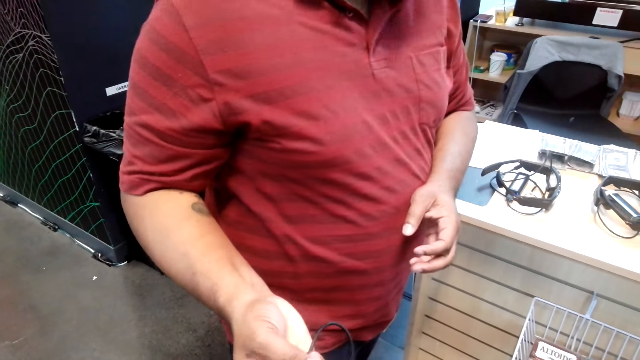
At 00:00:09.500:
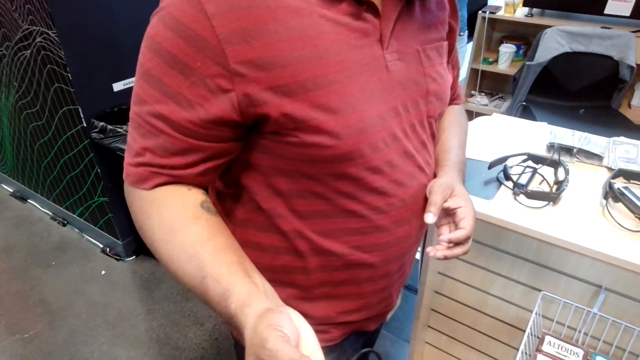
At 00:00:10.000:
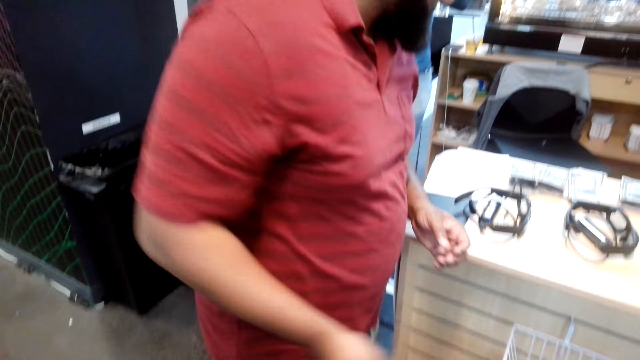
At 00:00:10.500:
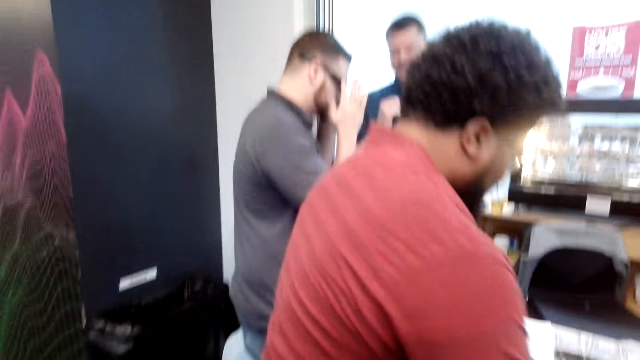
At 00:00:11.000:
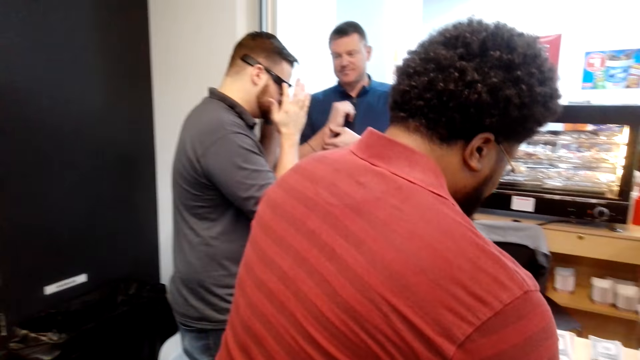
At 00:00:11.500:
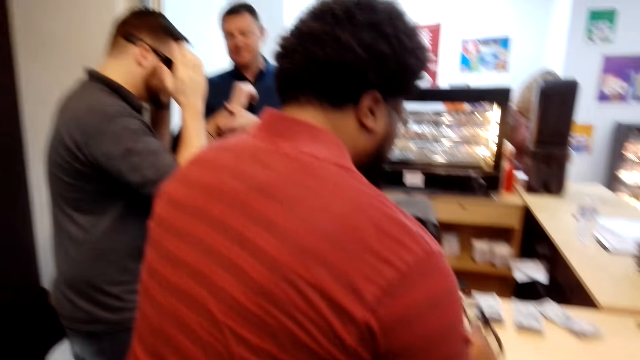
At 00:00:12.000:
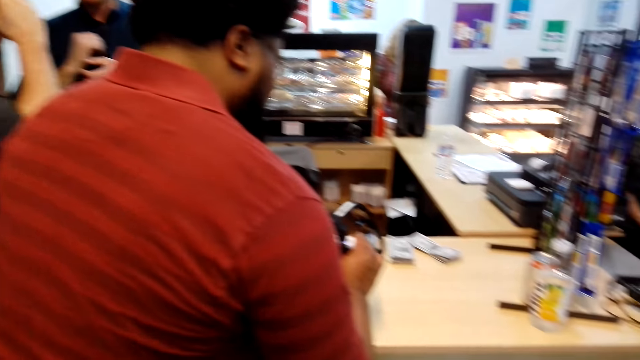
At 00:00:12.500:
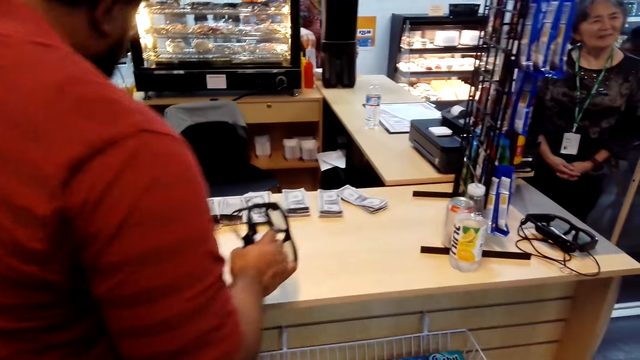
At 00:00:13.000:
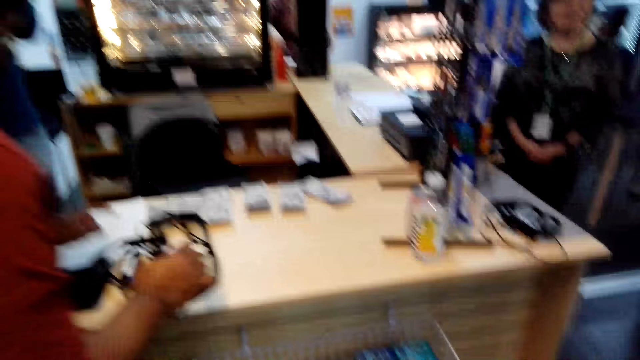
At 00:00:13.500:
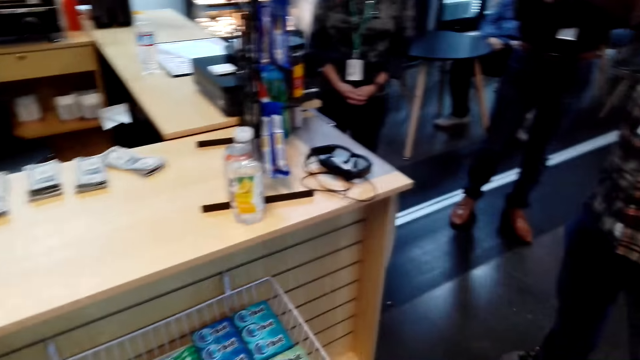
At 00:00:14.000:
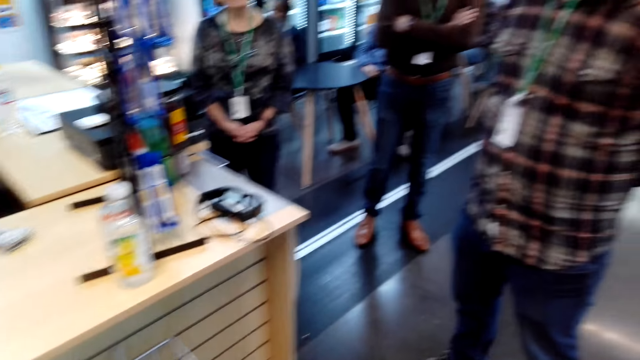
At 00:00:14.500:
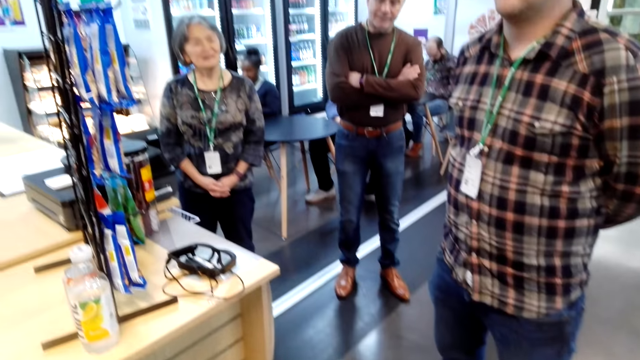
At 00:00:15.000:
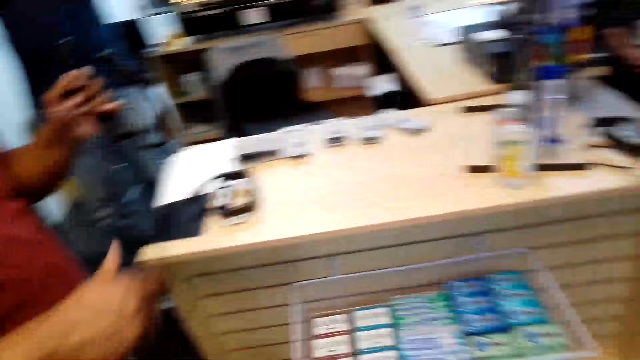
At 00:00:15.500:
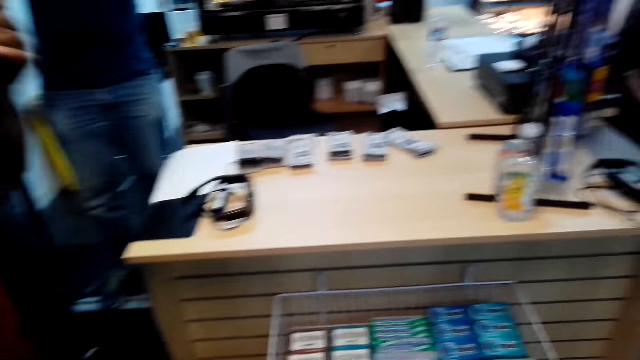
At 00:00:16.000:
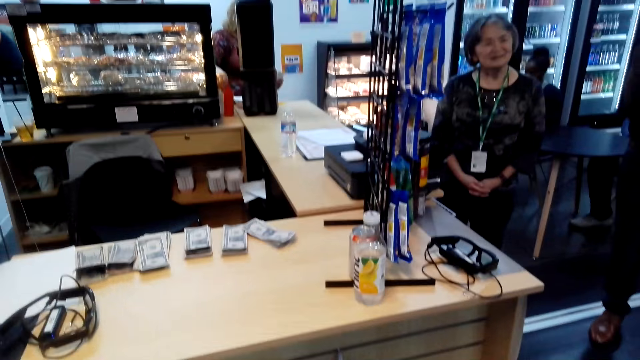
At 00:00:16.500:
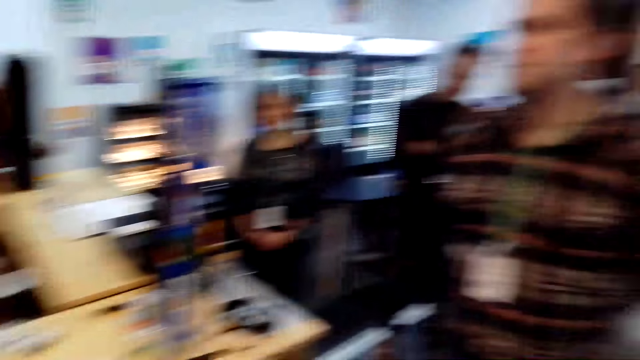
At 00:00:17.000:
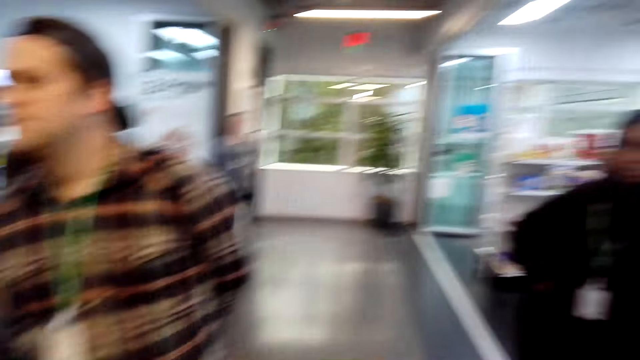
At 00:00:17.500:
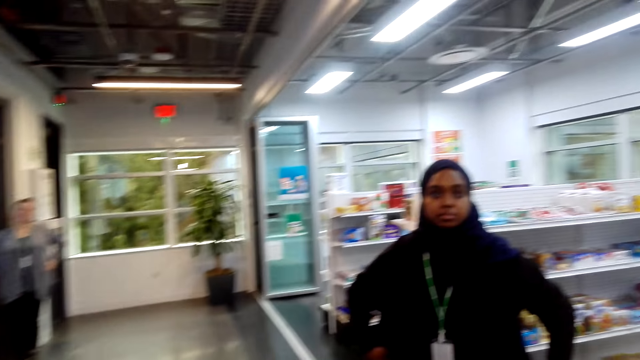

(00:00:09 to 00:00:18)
A person holds glasses. The camera wearer looks around.

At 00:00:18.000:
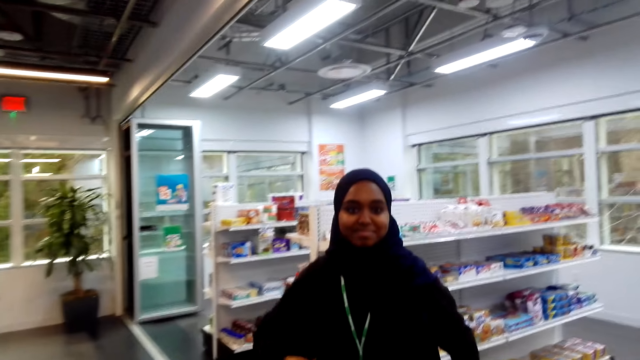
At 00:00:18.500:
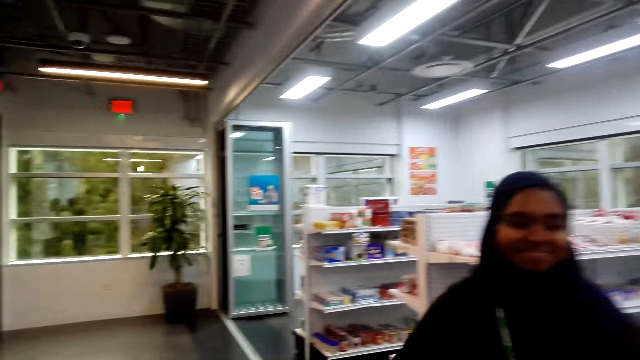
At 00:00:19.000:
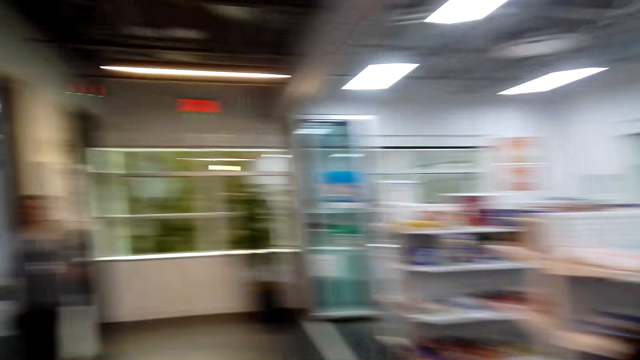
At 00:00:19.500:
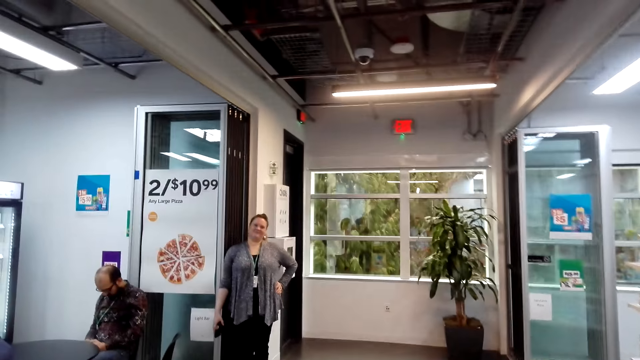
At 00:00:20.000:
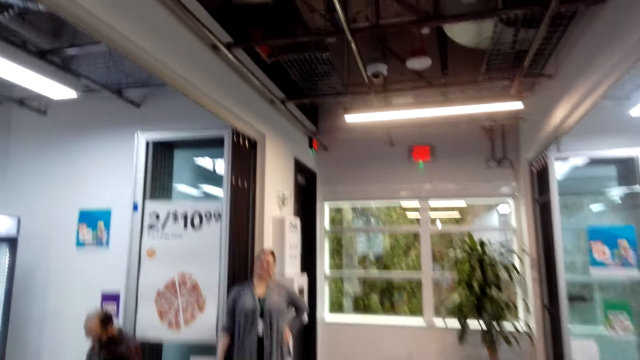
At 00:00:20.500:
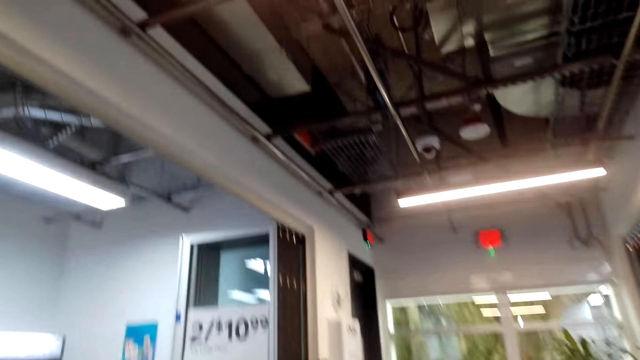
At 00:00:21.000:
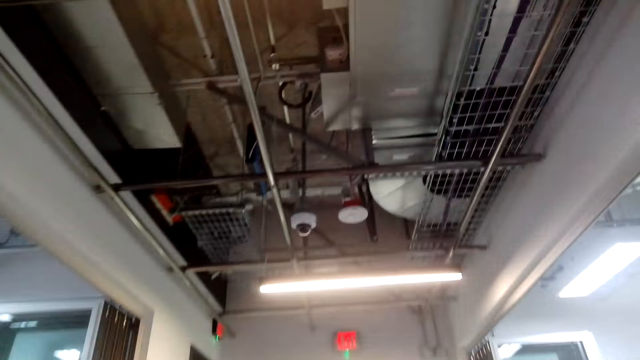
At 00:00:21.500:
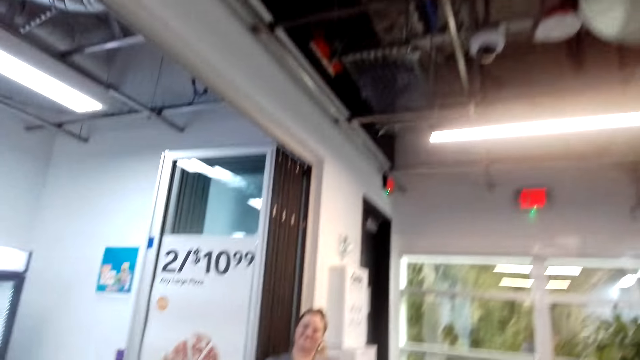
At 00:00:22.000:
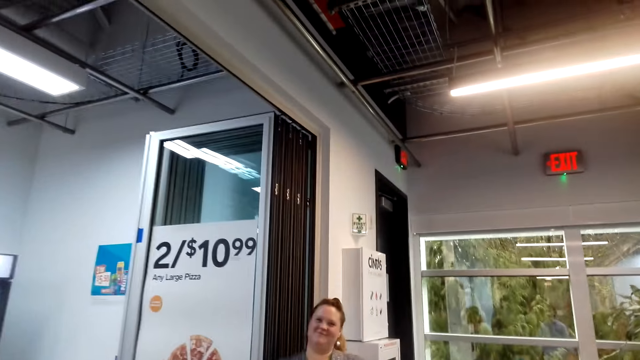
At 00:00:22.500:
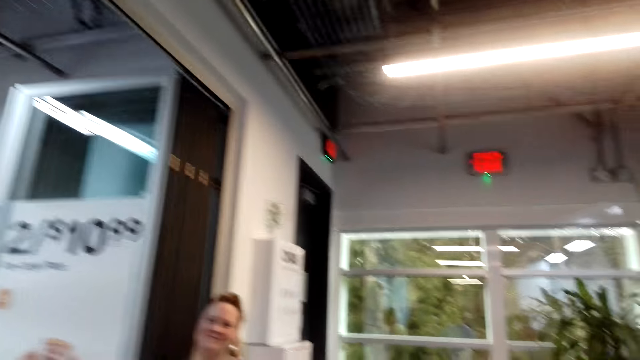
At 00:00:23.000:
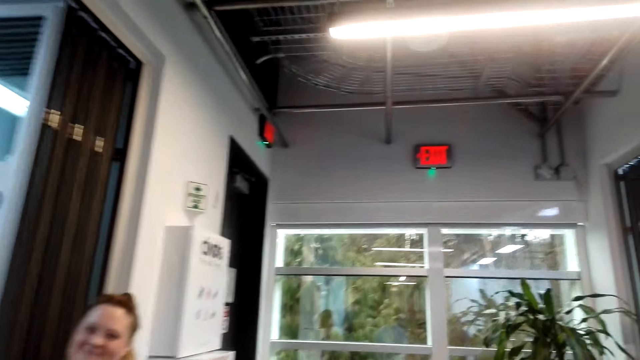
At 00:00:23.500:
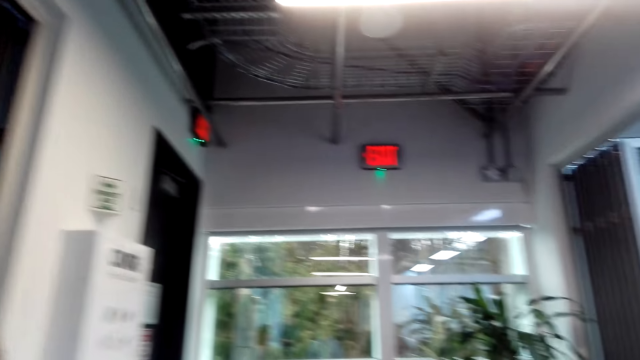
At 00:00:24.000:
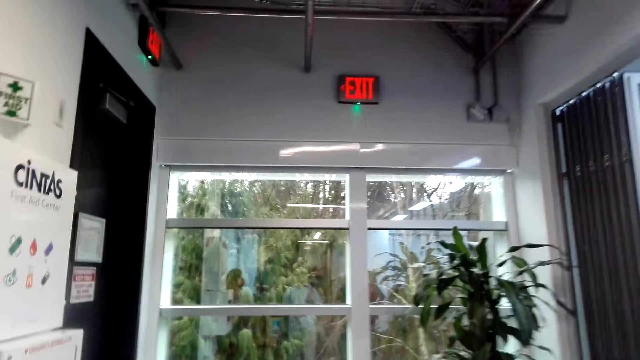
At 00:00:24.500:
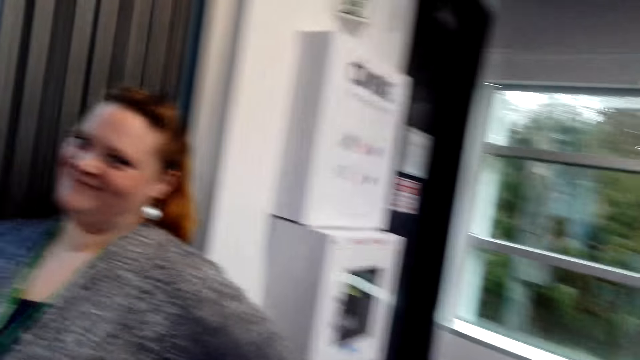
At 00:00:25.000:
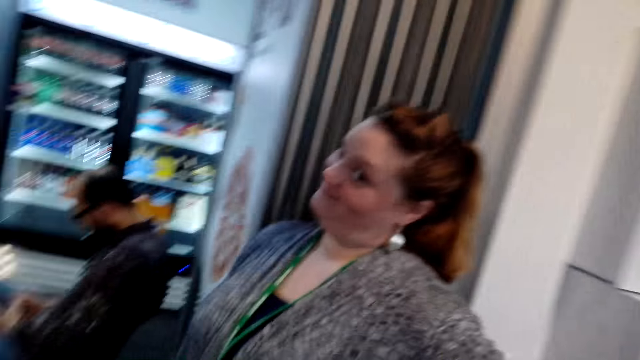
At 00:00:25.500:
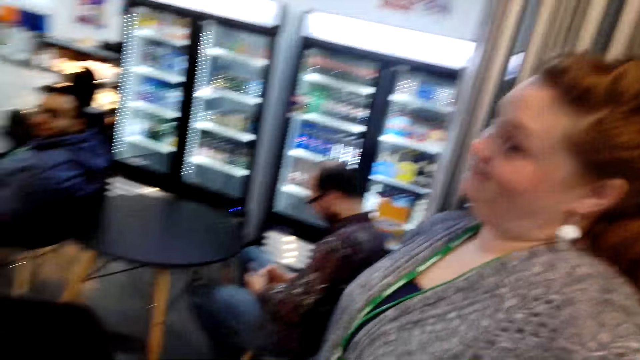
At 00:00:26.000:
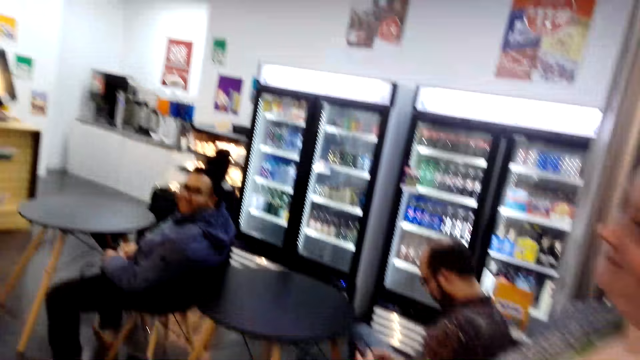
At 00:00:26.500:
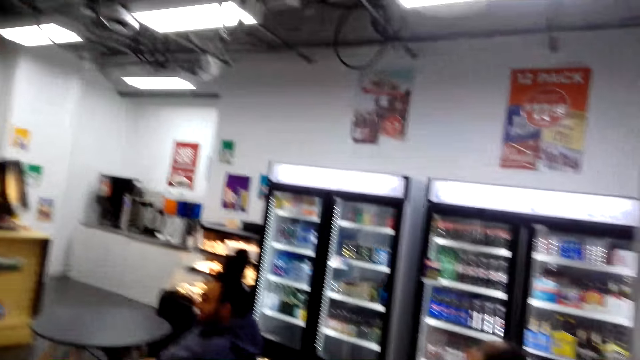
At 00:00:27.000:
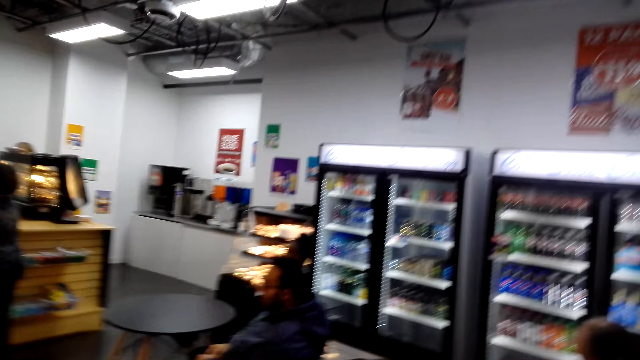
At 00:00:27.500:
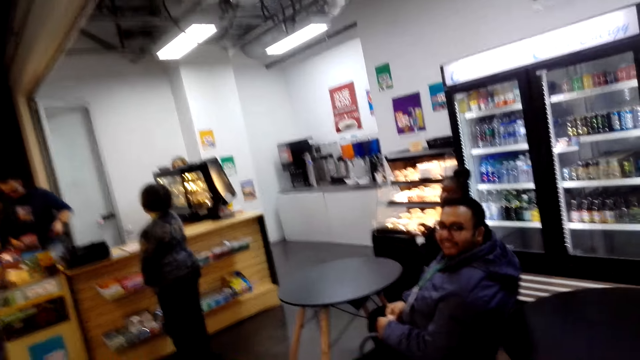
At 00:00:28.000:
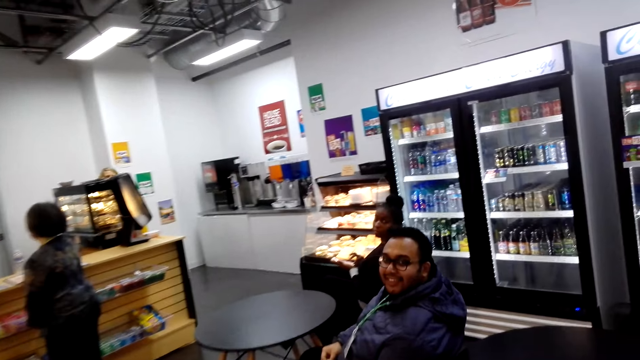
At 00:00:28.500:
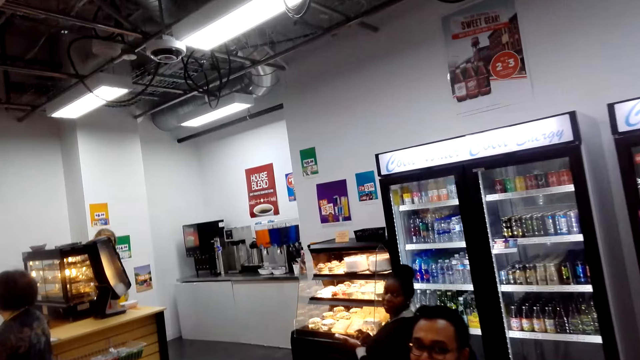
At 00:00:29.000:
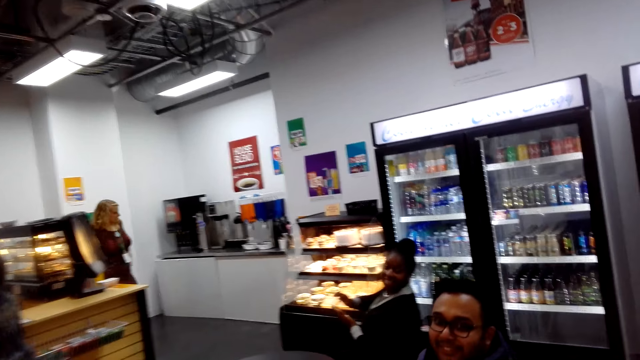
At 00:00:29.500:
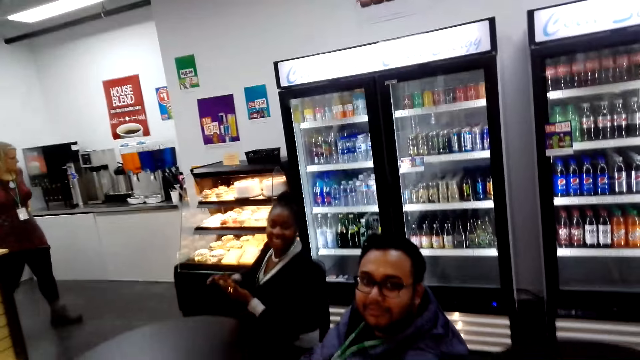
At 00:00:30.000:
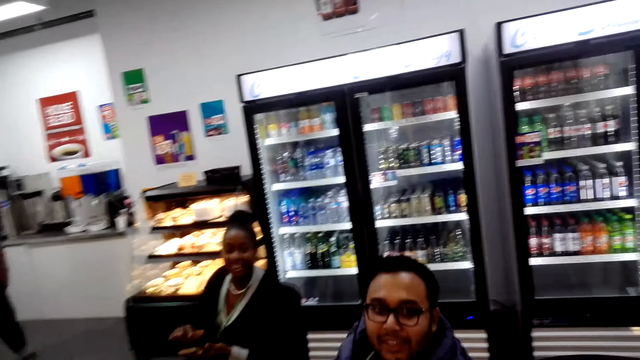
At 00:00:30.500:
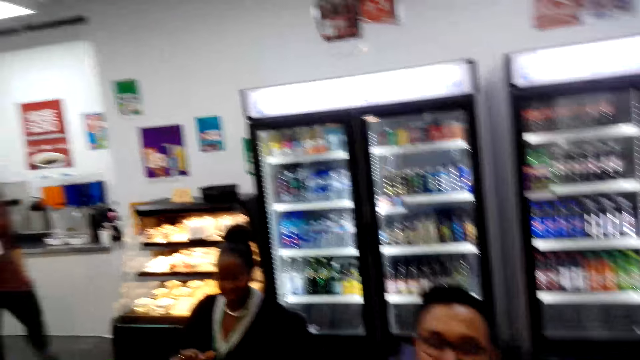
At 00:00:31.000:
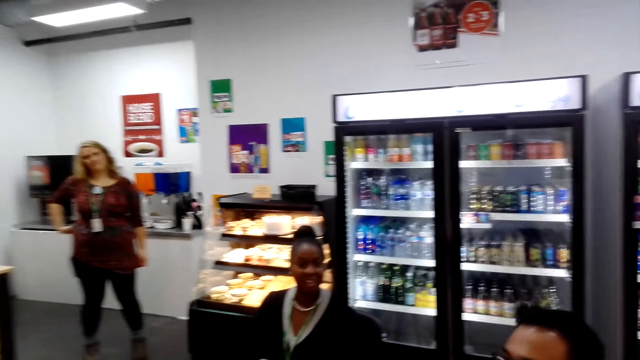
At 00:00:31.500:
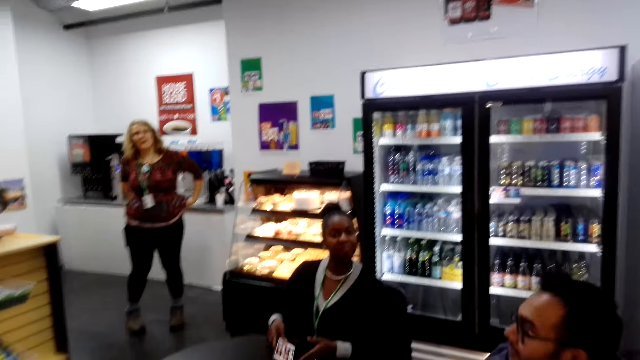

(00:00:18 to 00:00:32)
The camera wearer looks around the supermarket. They look at the ceiling and walk inside the supermarket. They look at a person. They walk towards another person. A third person looks at the camera wearer.
